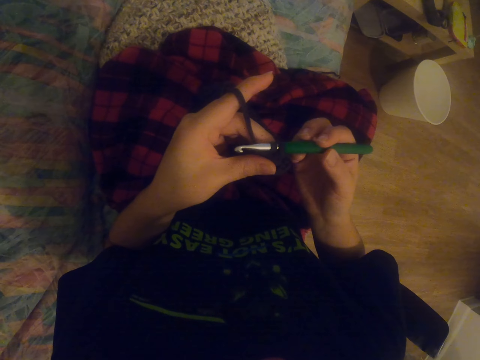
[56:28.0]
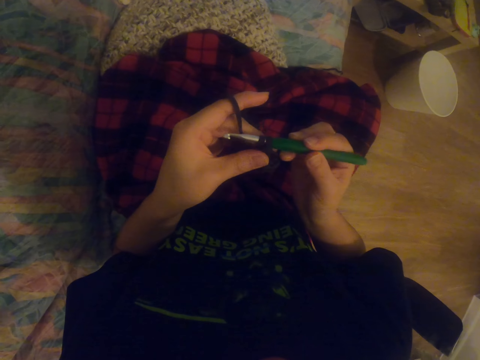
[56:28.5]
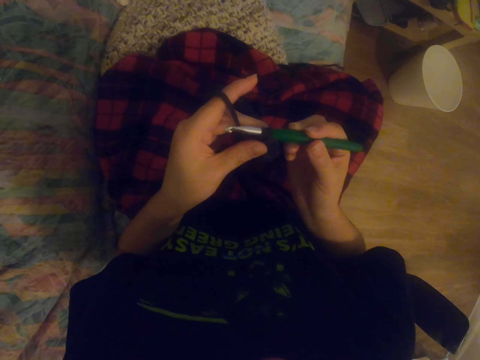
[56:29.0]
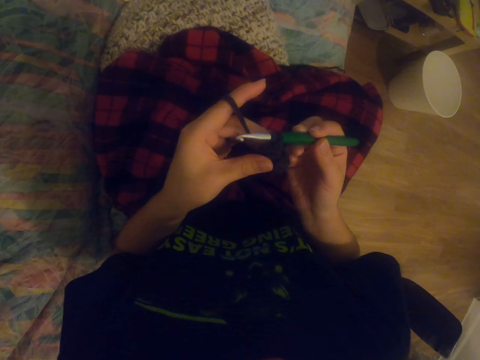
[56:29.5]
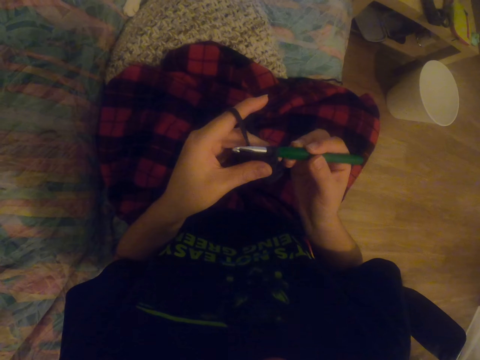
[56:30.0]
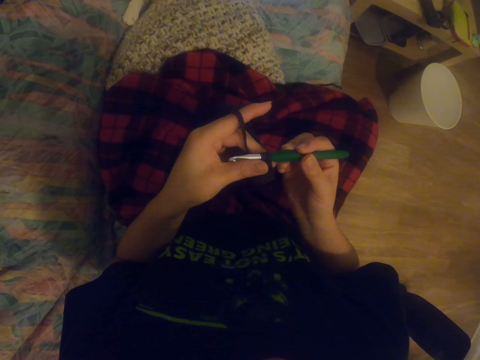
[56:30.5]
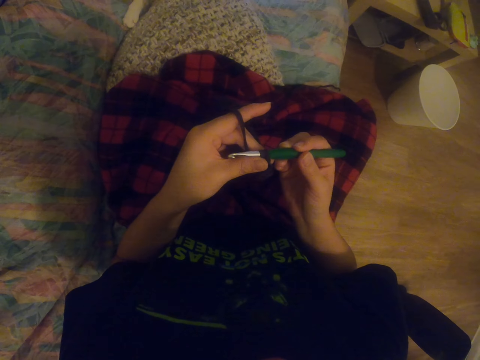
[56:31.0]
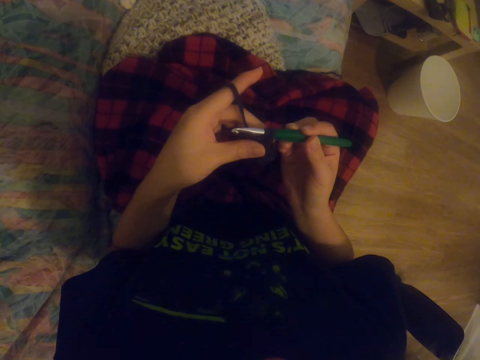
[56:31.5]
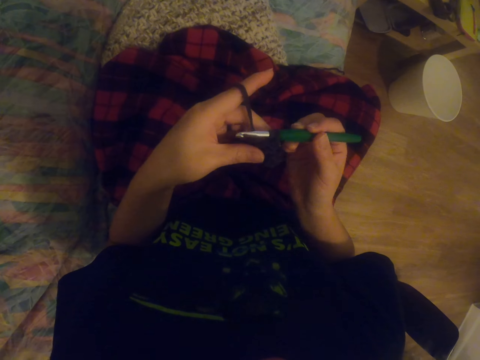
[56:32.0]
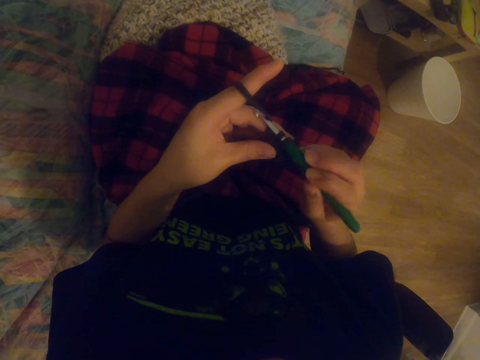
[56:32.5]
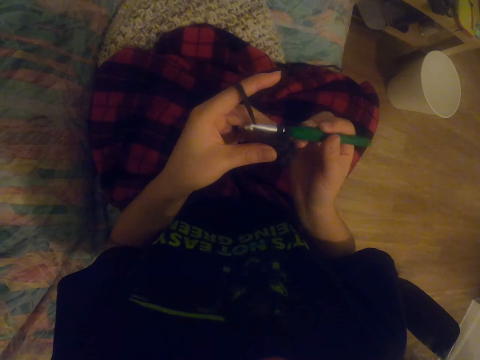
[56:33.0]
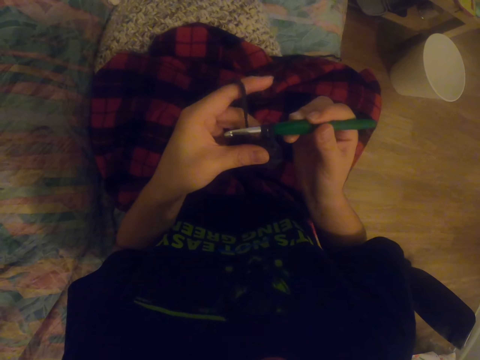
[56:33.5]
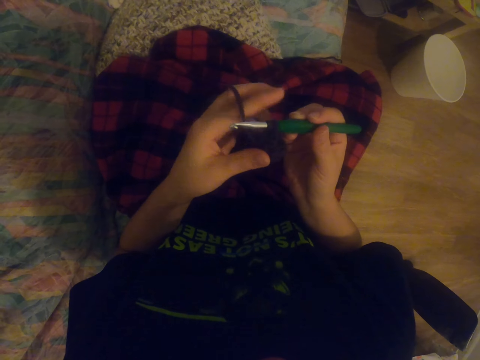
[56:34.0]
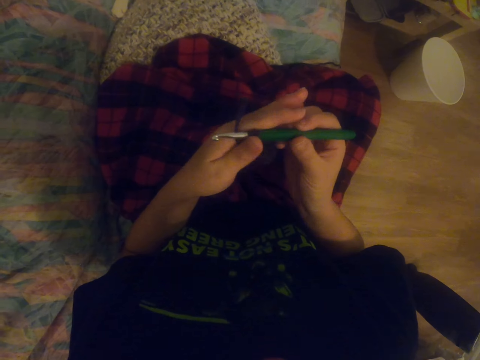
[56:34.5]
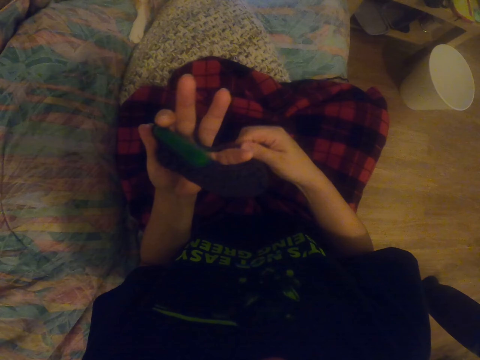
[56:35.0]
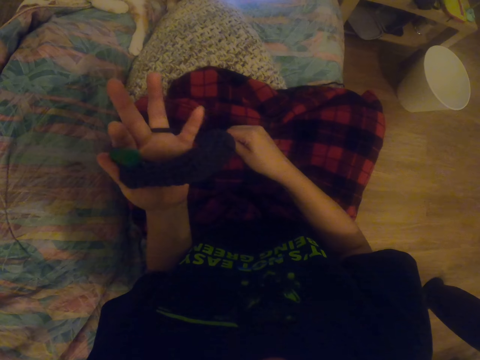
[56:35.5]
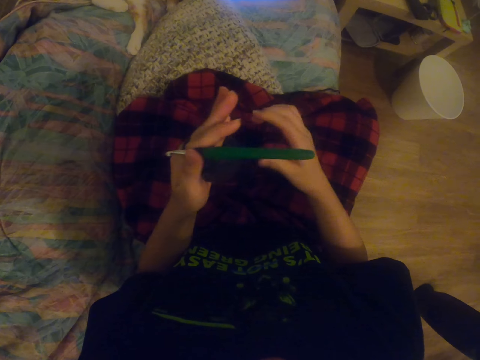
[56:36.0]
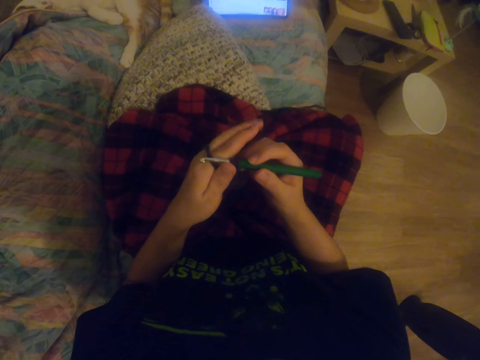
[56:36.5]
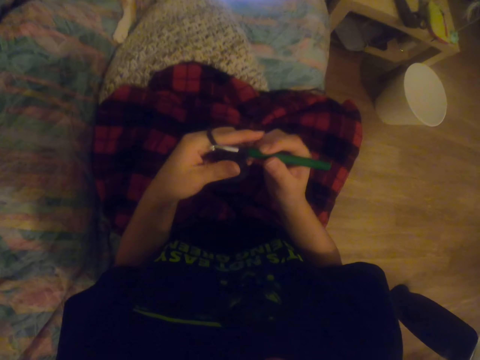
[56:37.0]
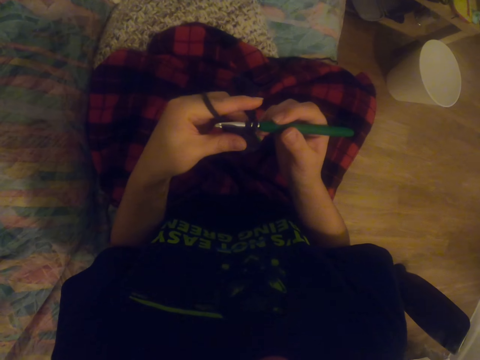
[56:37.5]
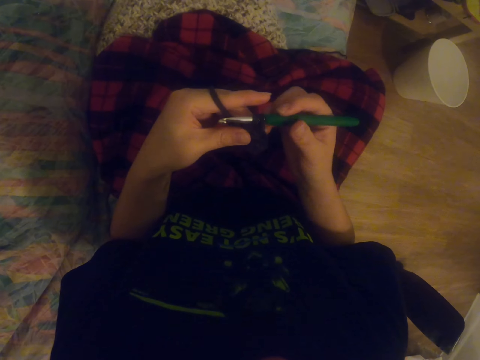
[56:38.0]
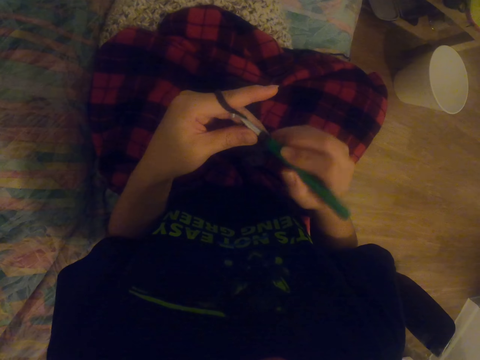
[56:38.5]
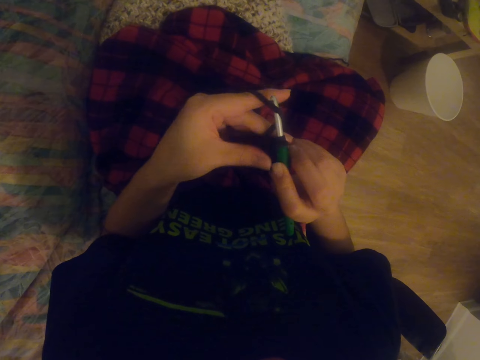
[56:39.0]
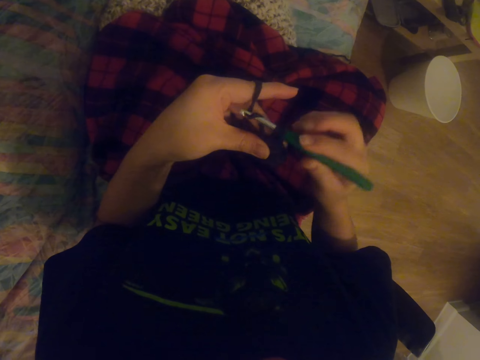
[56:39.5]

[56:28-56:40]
The camera wearer pulls the yarn thread. She takes the thread with her right hand. She crochets a garment with a crochet hook.

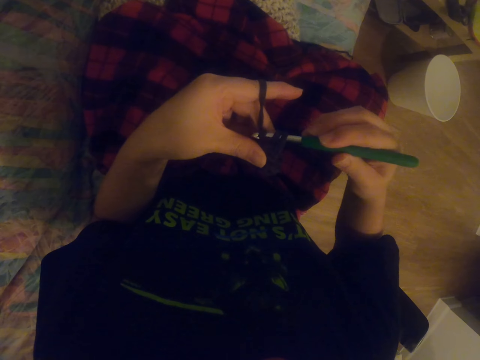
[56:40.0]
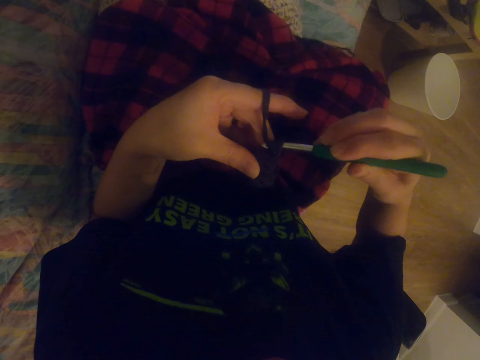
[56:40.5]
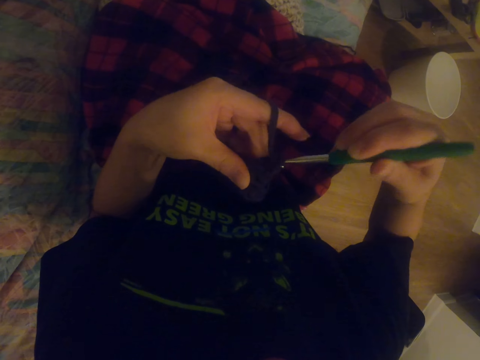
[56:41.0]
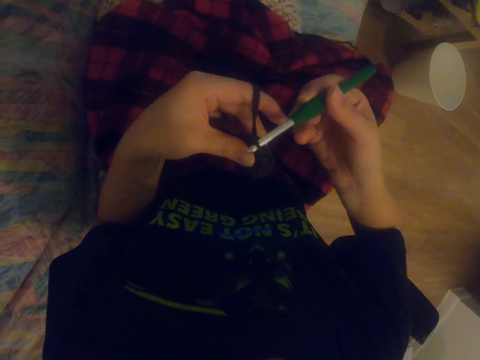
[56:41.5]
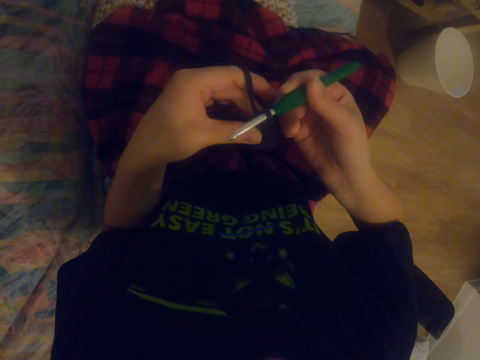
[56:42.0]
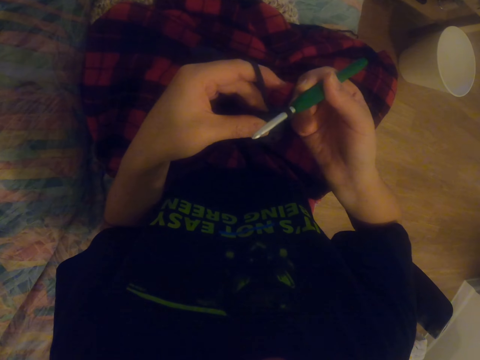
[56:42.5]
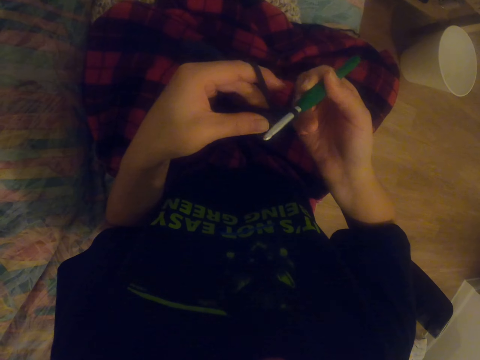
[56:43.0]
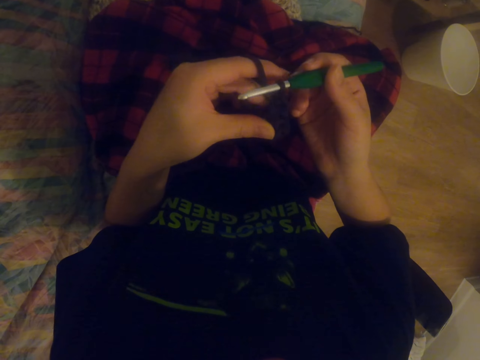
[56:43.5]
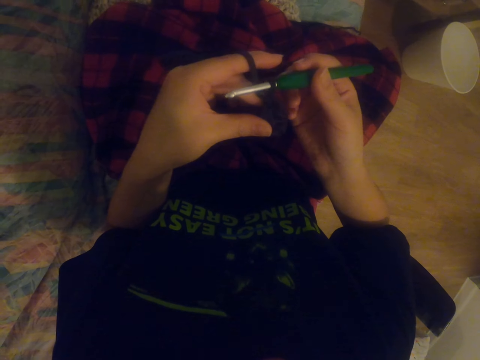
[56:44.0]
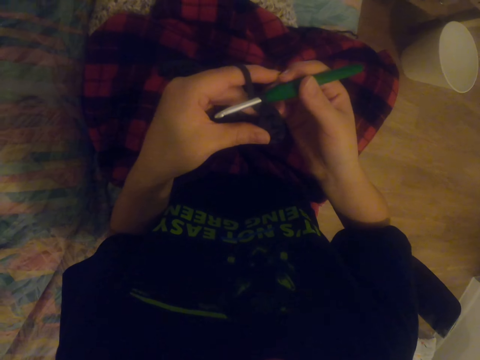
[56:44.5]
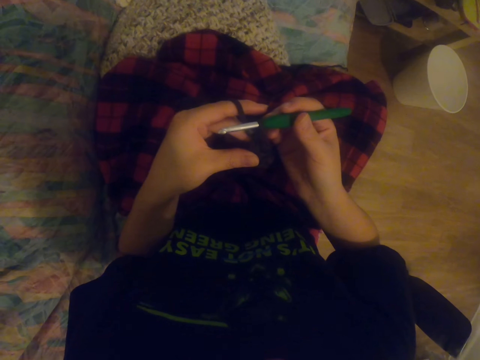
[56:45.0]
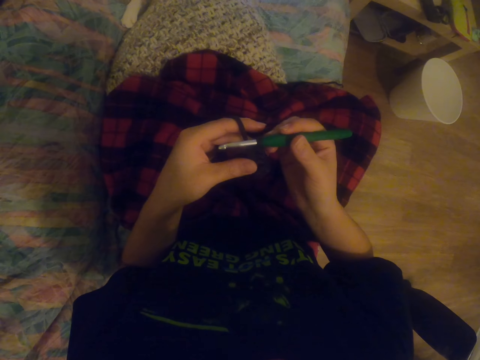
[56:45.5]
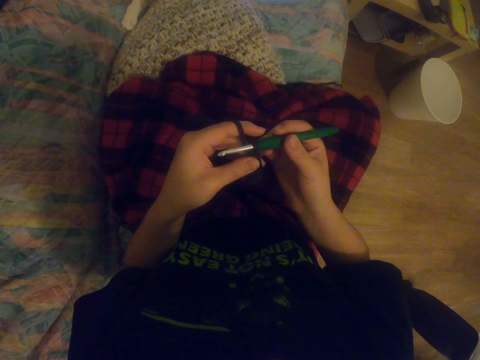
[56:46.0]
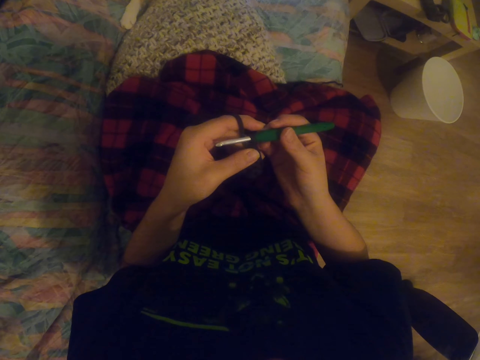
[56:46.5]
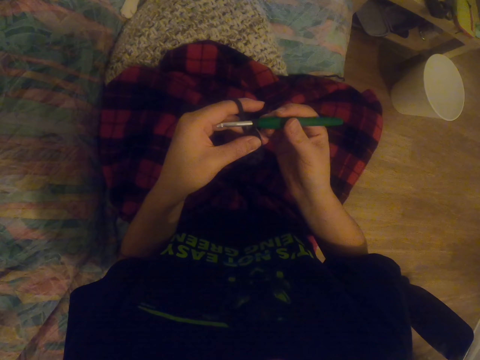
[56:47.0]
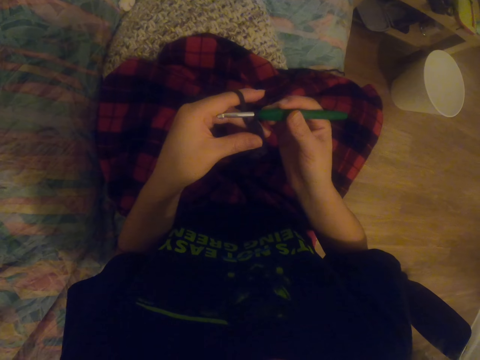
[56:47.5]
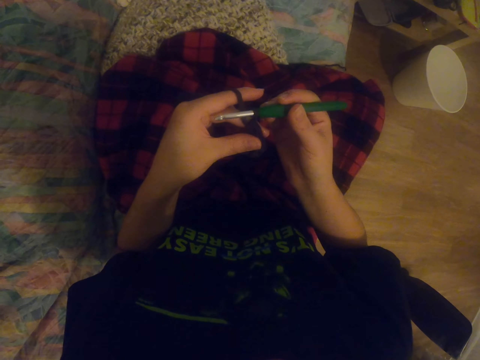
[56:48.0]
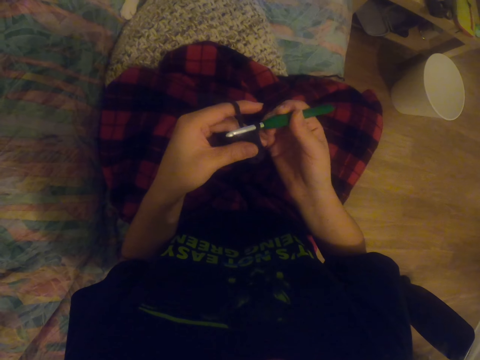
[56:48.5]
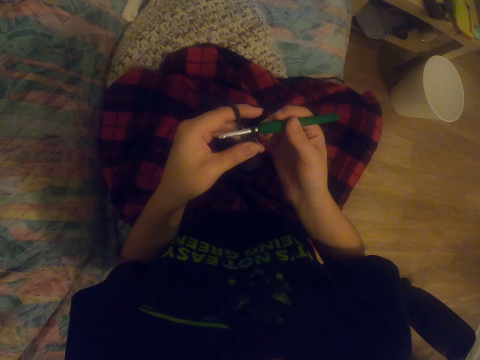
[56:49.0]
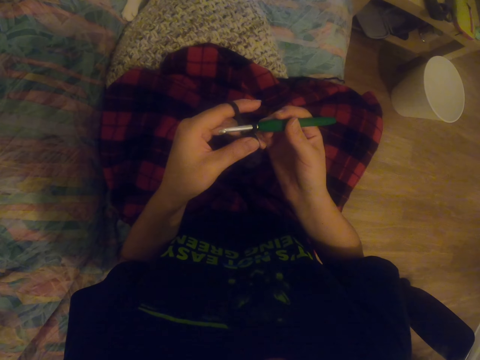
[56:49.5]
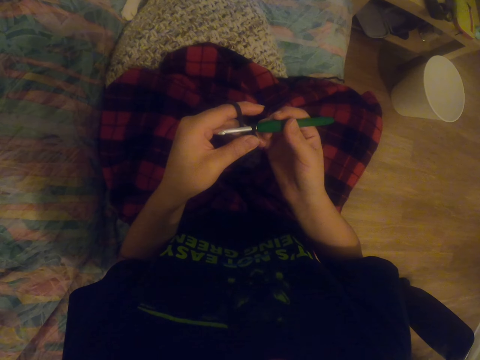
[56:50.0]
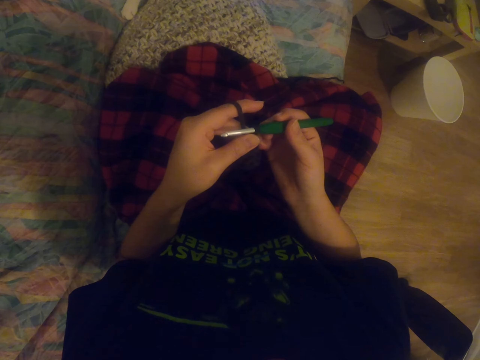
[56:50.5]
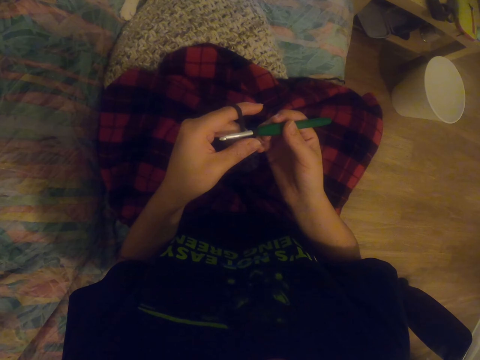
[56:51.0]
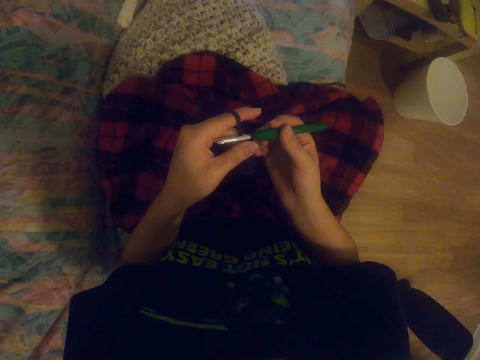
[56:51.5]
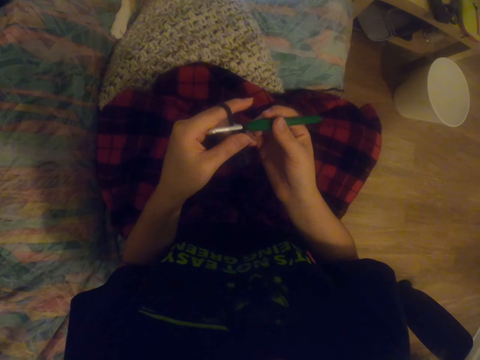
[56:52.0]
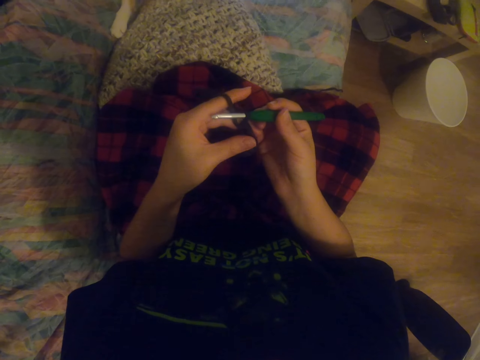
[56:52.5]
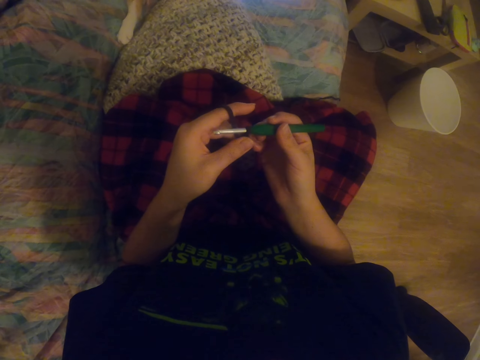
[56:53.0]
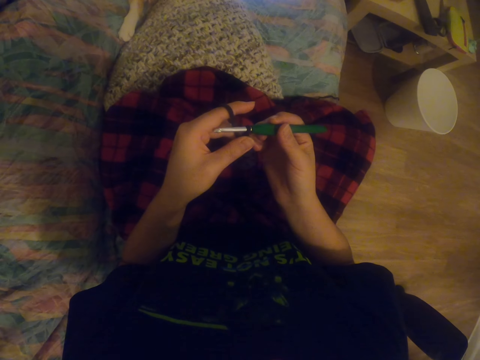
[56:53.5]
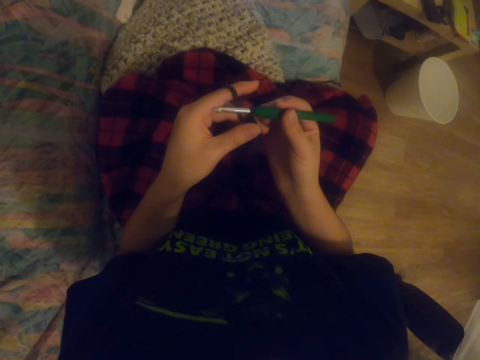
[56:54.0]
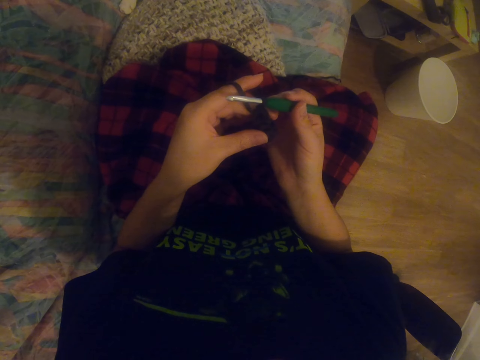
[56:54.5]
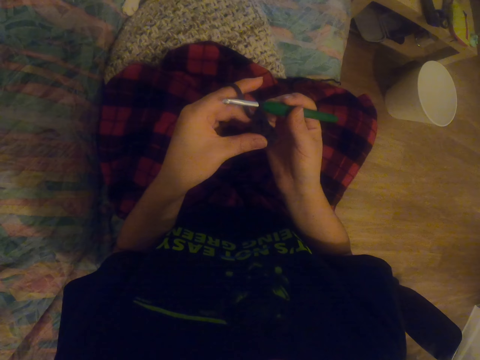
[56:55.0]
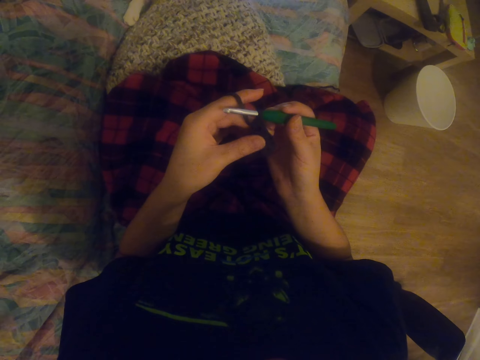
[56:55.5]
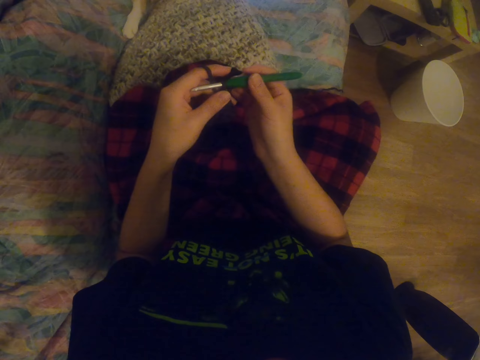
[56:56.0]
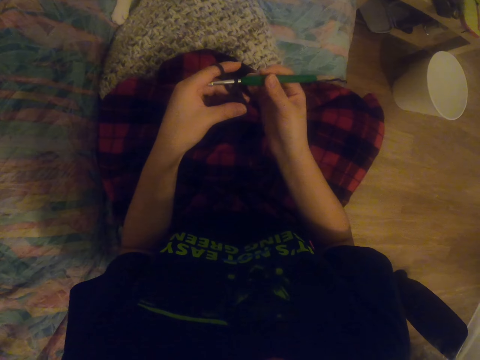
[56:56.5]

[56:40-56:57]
The camera wearer holds the crochet on her right hand. She looks at the tablet.
